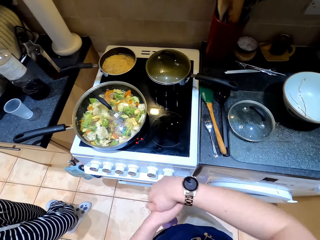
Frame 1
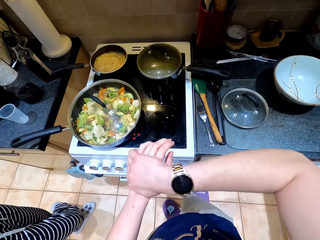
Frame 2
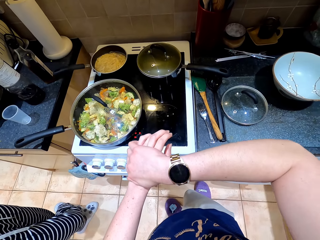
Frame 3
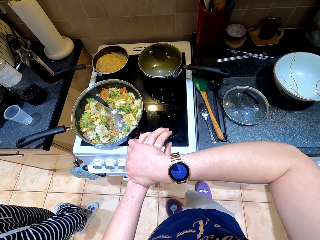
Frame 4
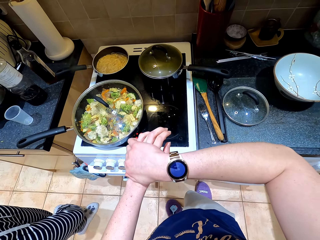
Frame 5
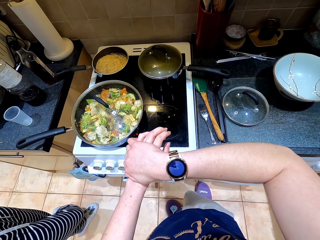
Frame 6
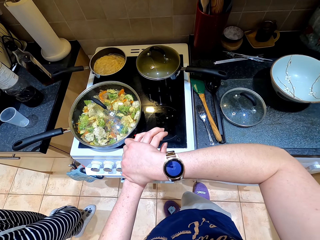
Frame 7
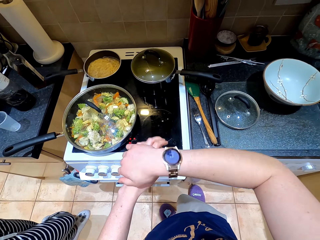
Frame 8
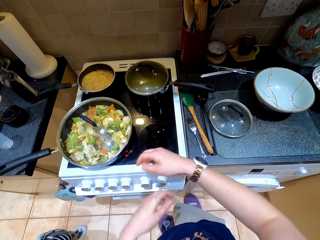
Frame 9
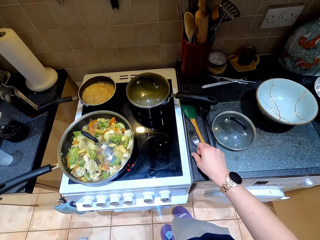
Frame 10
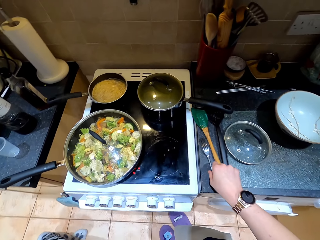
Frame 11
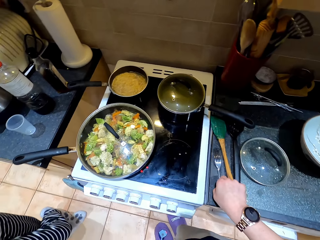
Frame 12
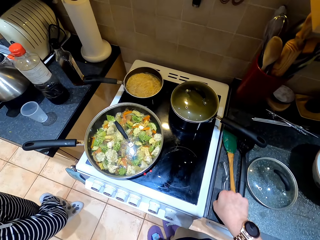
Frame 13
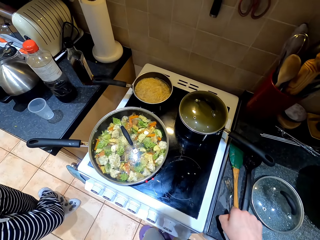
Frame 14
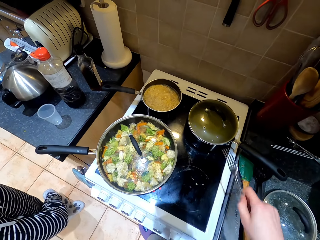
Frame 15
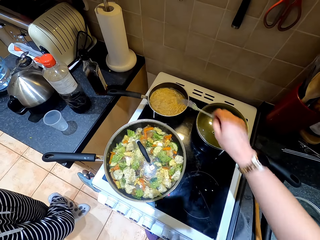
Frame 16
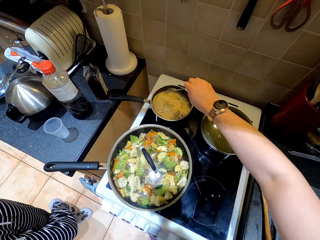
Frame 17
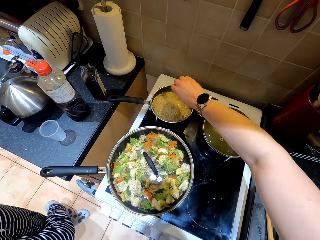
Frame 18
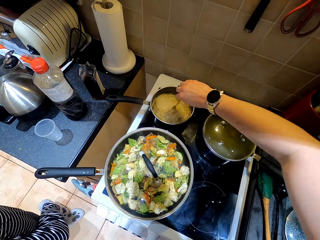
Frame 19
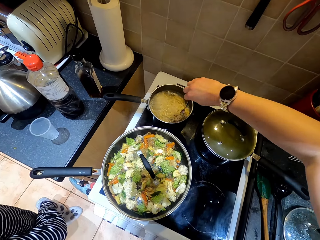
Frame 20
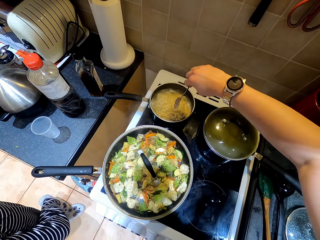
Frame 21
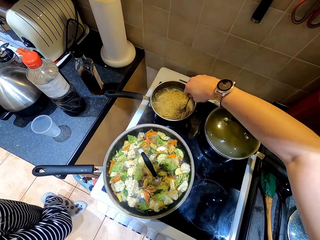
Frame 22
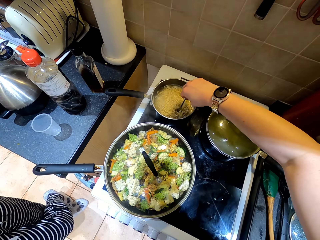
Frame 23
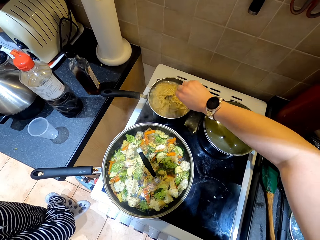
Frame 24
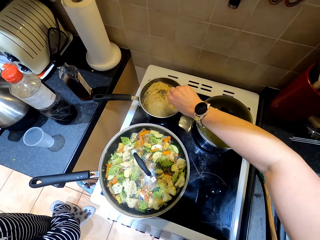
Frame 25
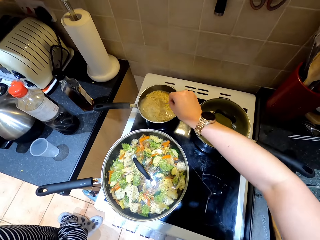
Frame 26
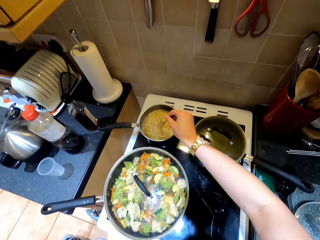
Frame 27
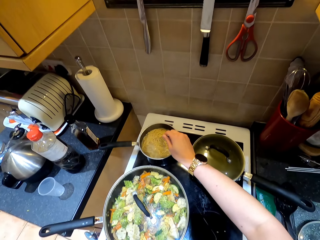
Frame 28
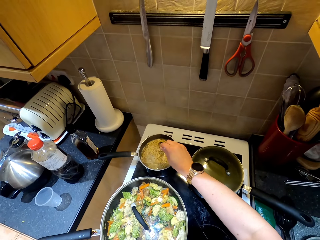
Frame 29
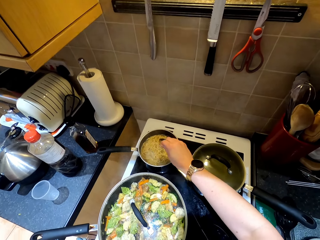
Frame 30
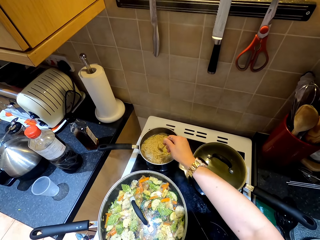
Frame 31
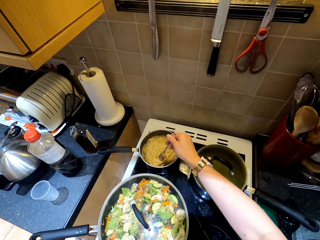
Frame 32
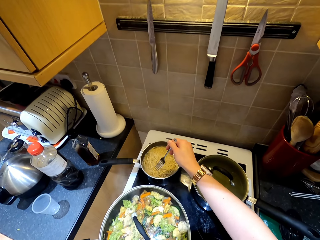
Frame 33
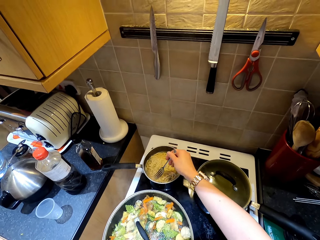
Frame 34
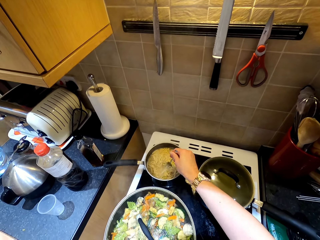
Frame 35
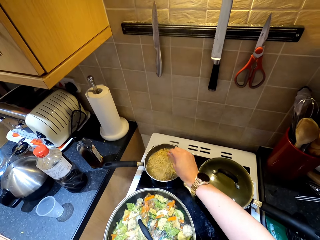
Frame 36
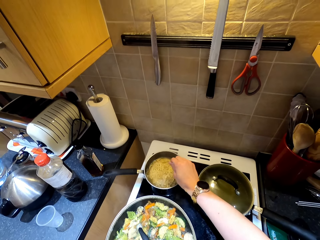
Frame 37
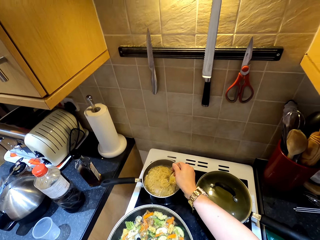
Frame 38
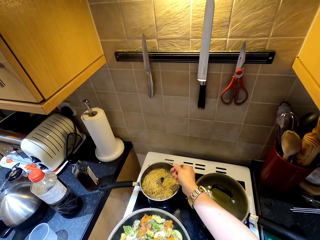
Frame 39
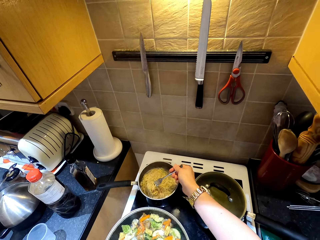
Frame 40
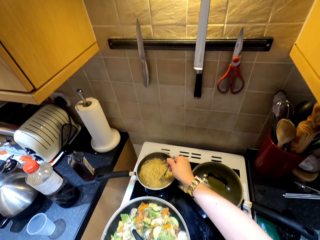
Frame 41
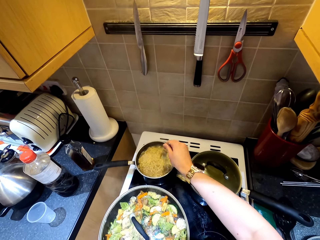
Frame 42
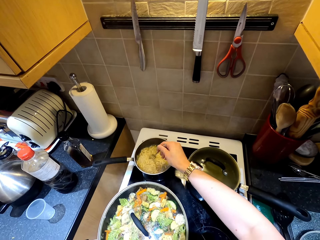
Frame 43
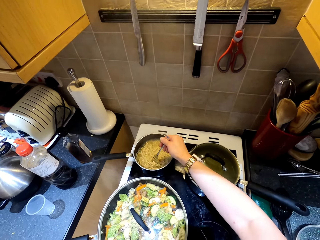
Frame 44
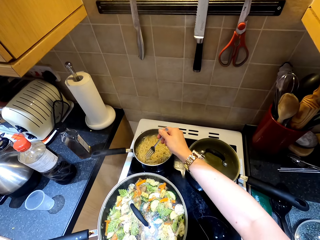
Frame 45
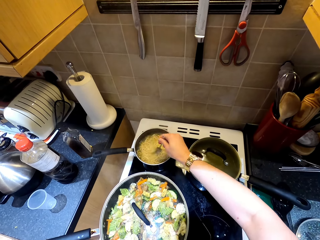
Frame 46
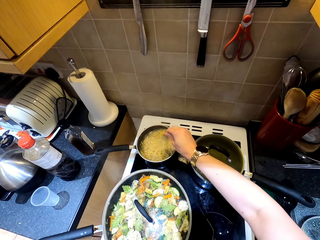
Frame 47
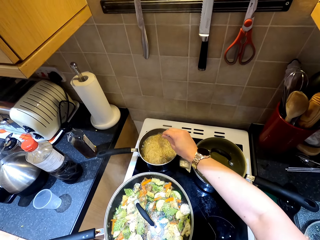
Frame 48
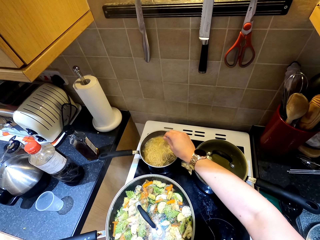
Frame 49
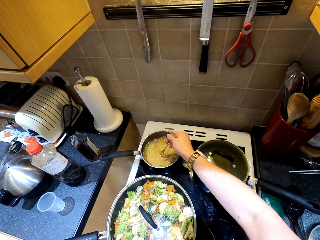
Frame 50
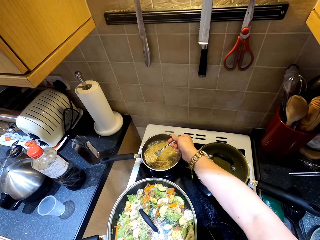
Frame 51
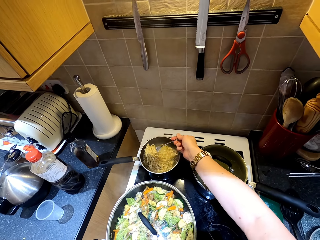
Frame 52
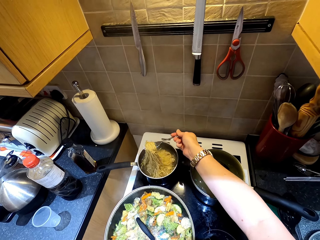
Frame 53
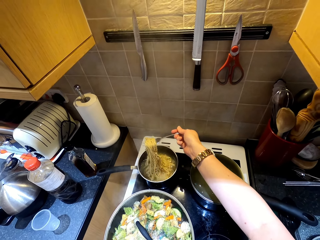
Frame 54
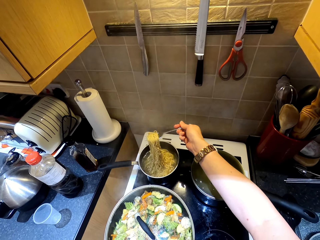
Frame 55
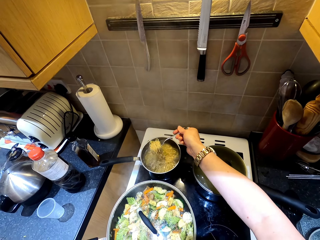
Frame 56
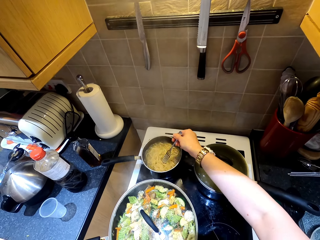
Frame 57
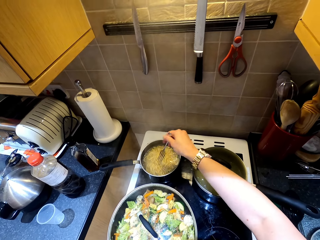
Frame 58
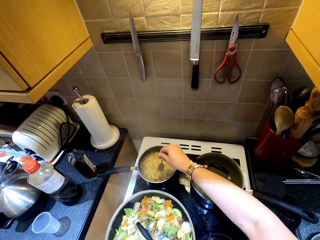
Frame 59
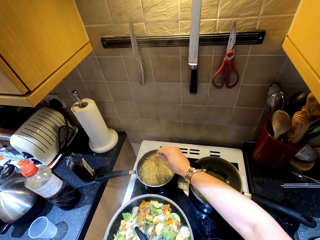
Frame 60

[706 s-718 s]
The camera wearer checks the watch. They take the fork from the table. They stir noodles in the pan with the fork.

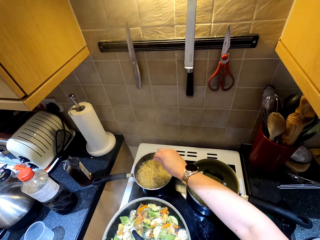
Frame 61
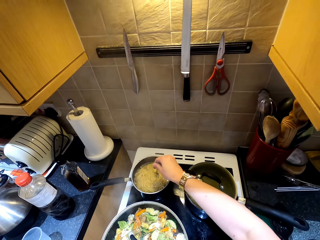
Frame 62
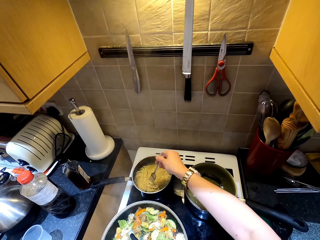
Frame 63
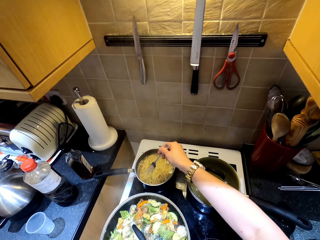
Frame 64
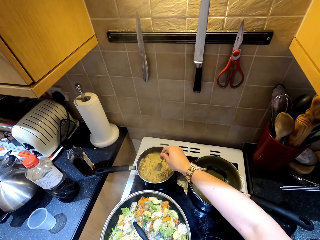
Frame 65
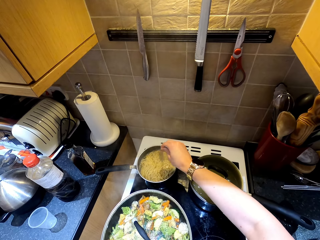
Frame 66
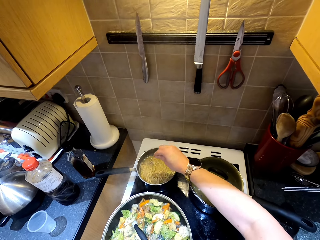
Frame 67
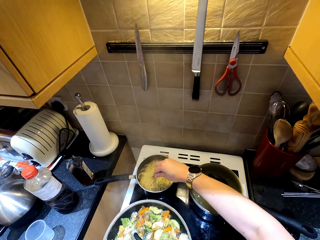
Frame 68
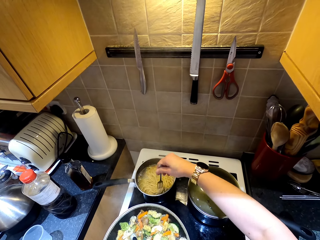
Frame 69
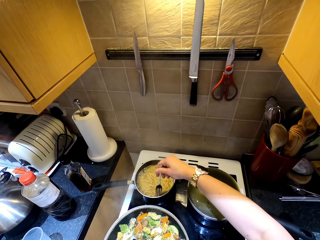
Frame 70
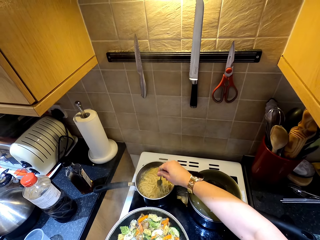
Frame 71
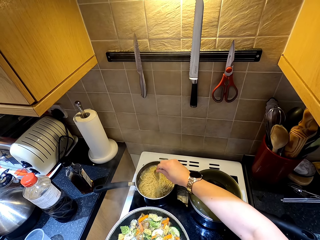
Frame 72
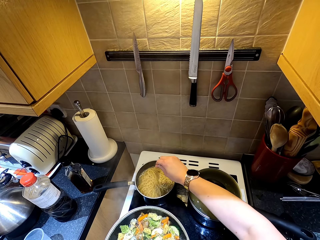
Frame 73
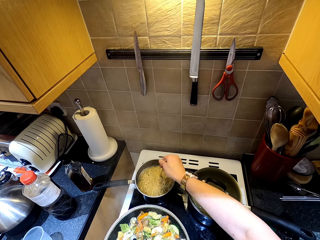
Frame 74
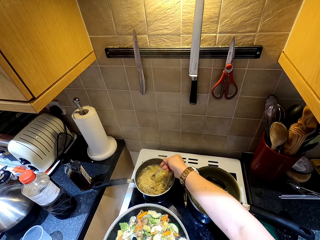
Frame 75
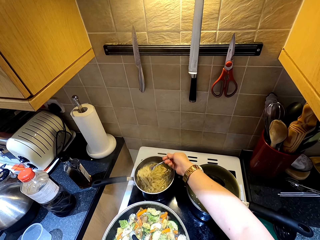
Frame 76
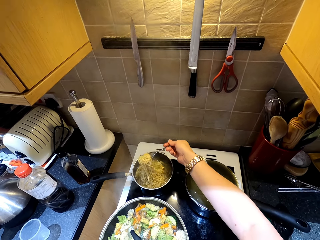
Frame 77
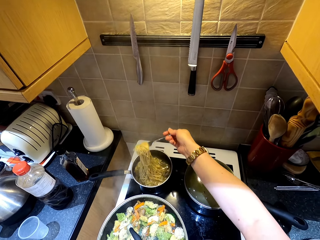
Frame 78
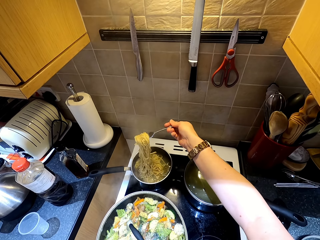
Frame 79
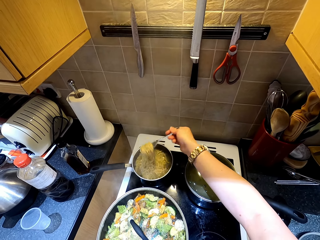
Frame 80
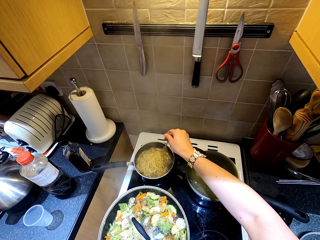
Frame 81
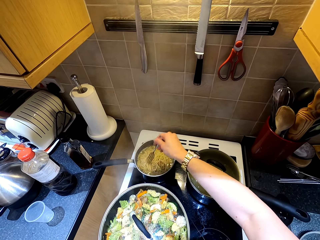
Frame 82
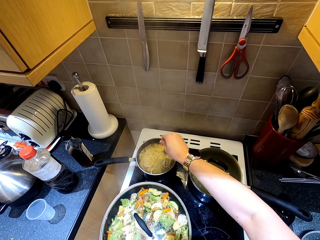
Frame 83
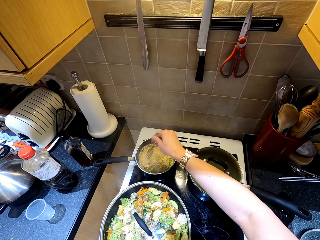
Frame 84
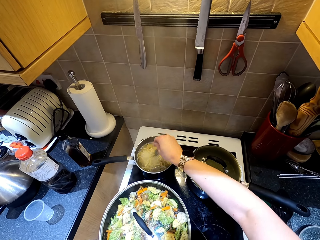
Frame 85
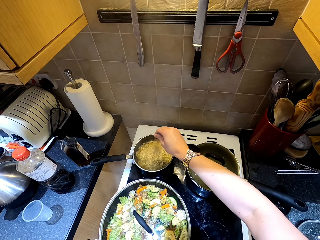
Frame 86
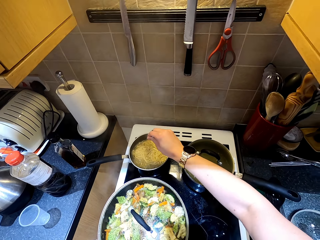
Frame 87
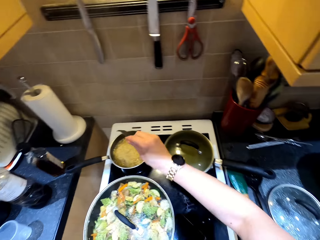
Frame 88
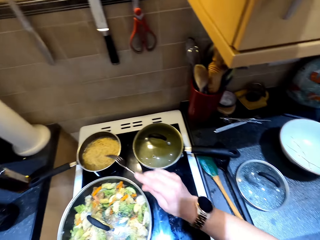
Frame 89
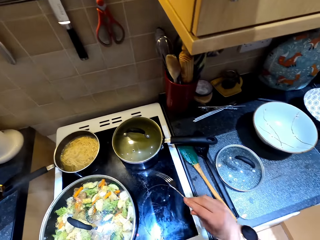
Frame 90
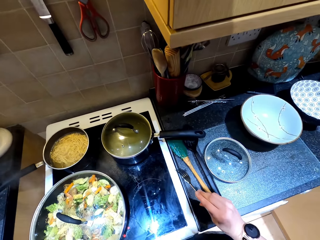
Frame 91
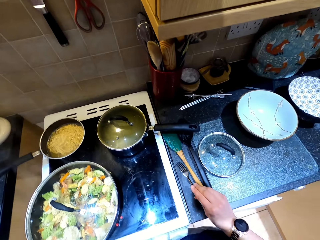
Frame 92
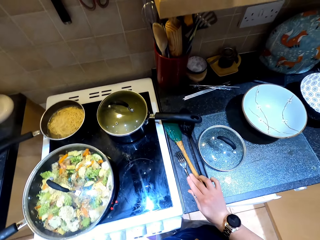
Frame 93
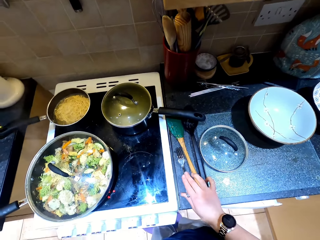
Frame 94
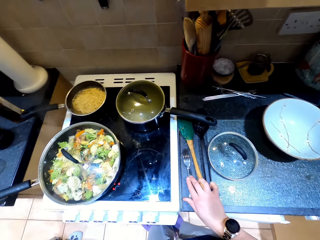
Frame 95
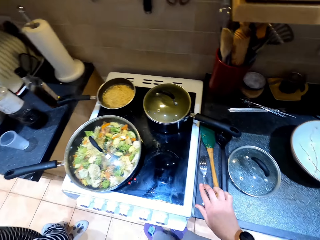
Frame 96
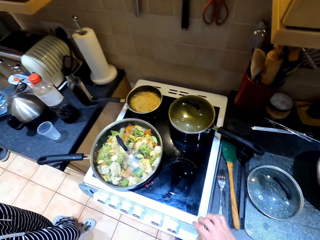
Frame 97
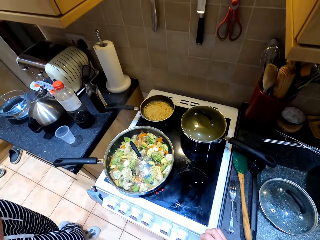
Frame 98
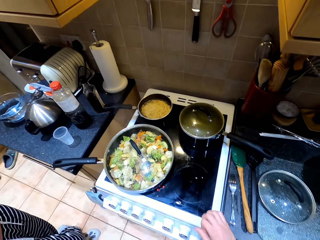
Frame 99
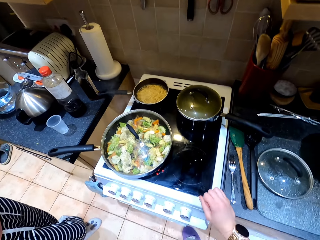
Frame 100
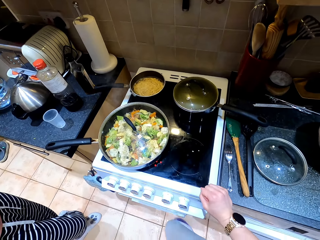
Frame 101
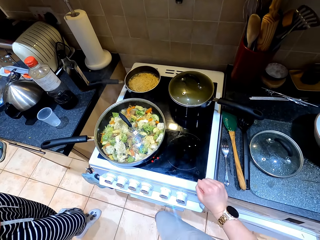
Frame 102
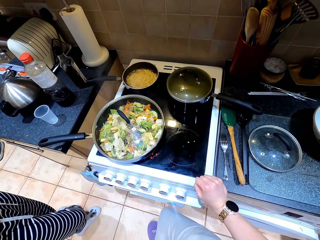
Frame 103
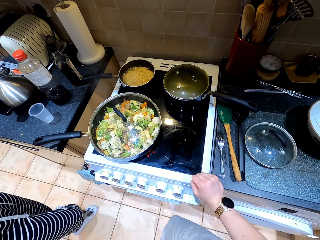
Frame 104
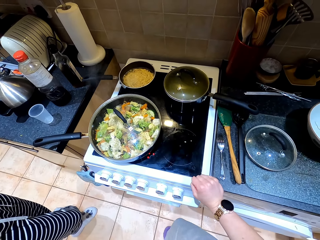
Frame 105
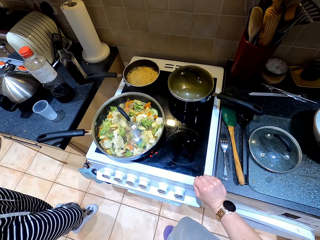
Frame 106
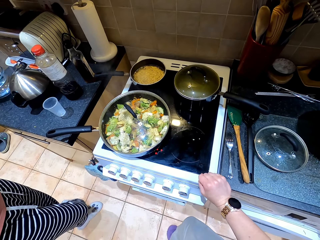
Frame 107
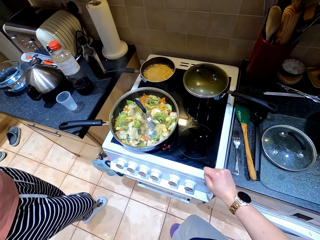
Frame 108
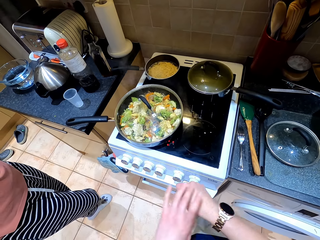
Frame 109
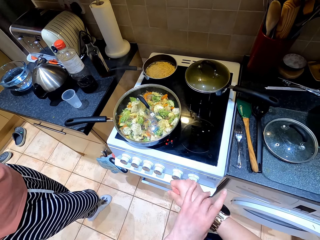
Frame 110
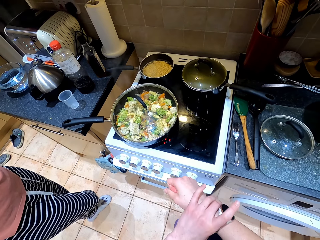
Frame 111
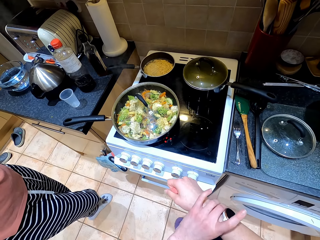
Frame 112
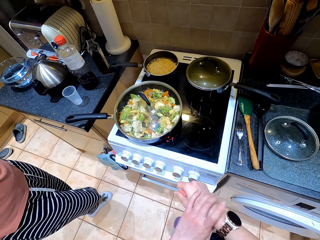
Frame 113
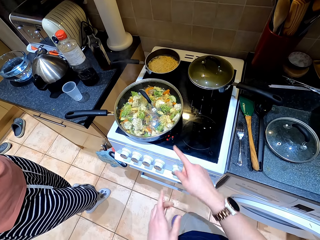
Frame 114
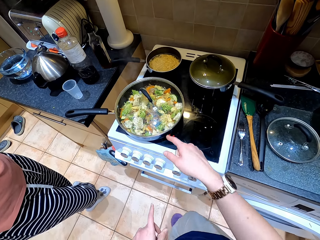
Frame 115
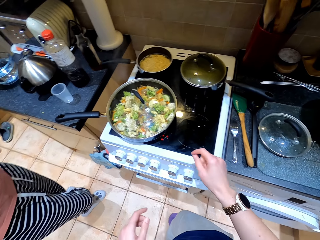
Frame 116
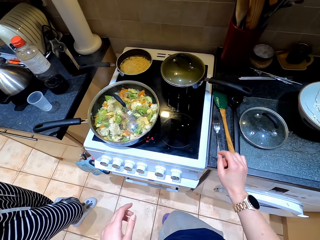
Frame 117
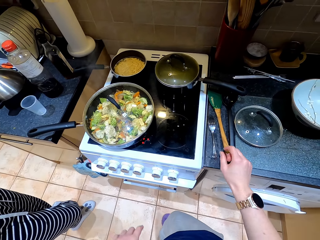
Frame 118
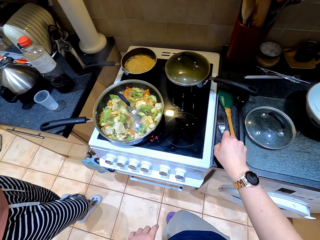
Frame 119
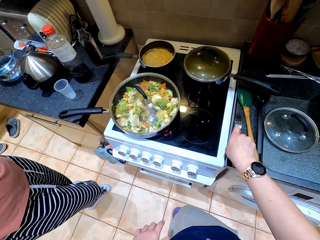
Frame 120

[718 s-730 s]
The camera wearer puts the fork on the table. They check the watch. Someone converses with the camera wearer.
